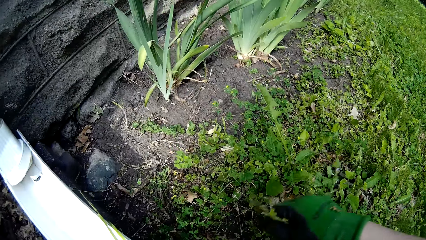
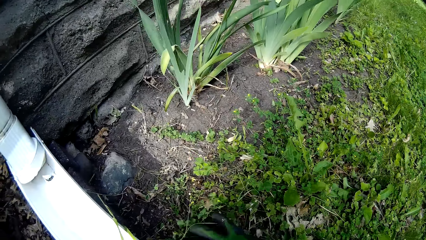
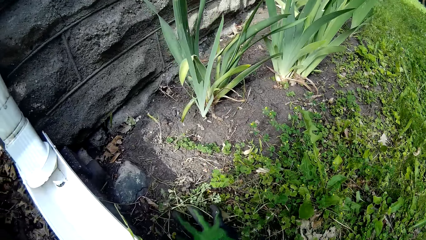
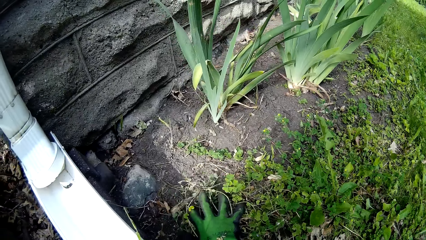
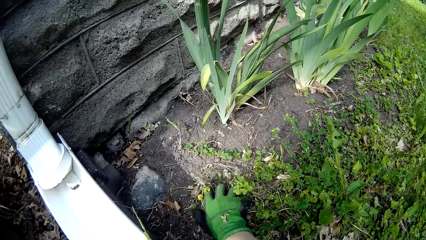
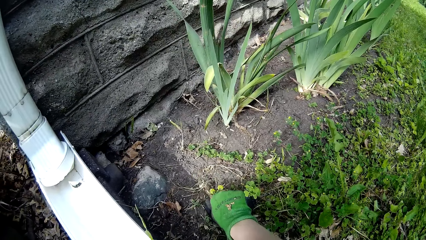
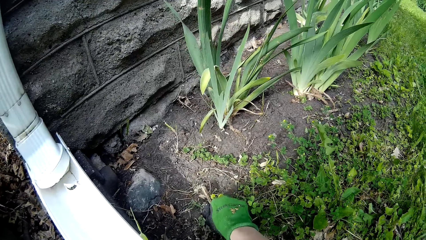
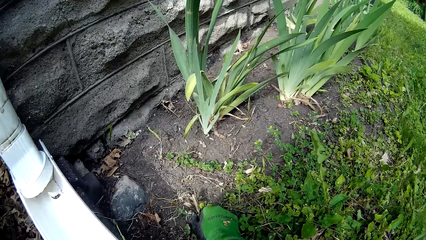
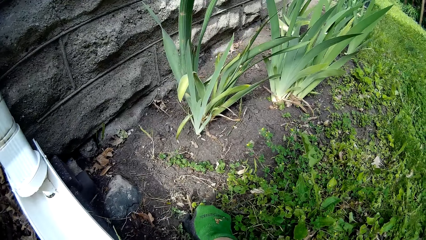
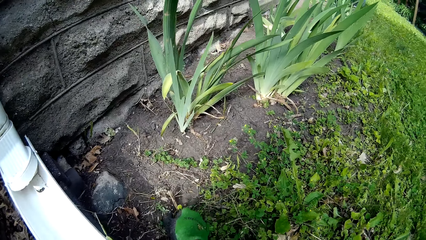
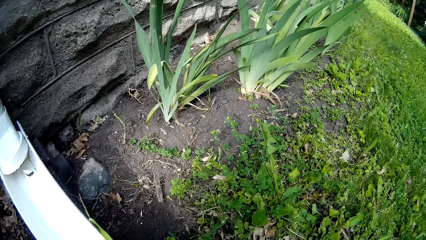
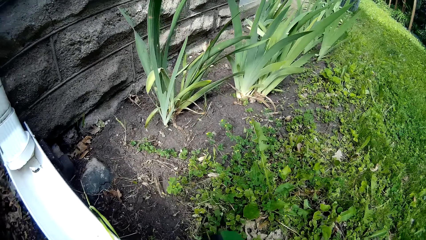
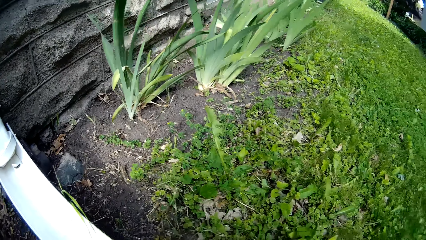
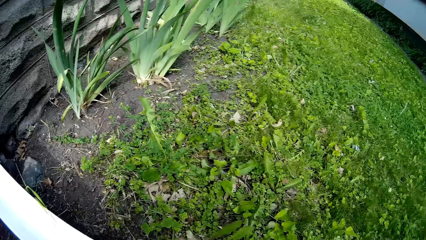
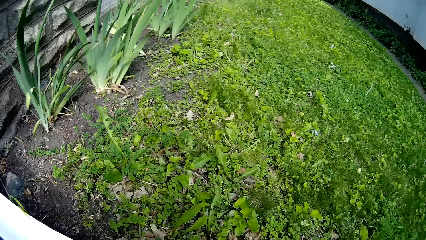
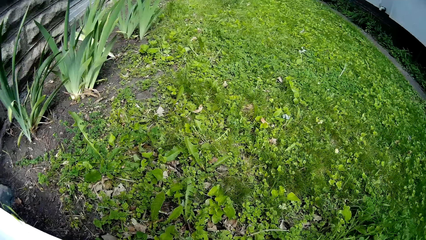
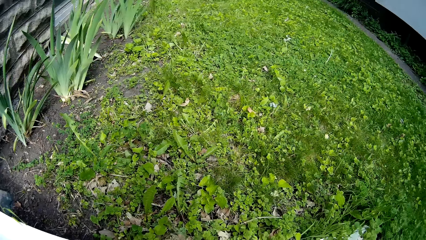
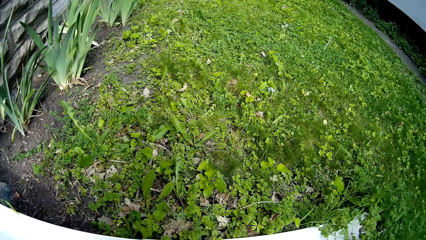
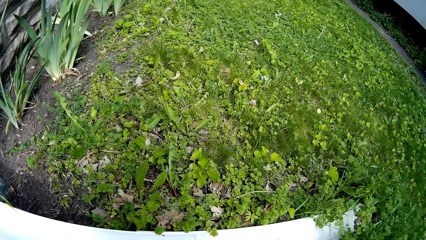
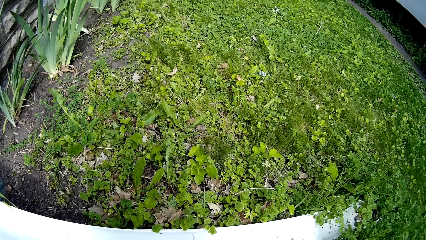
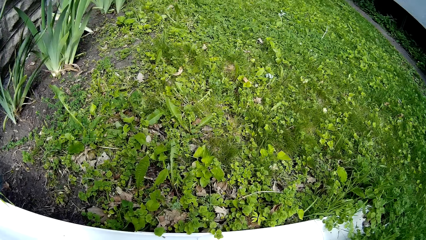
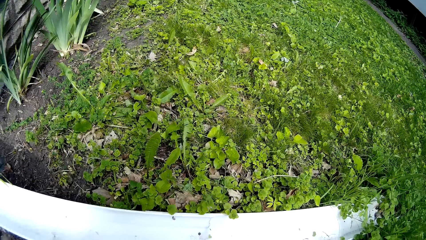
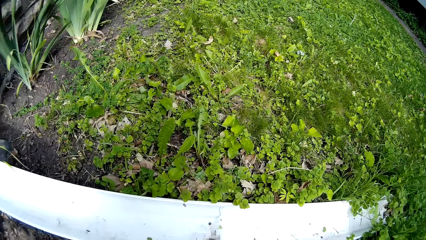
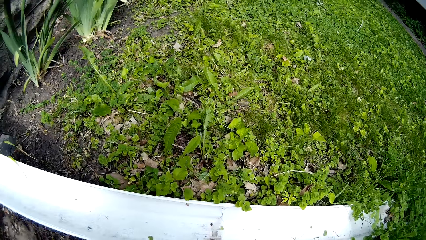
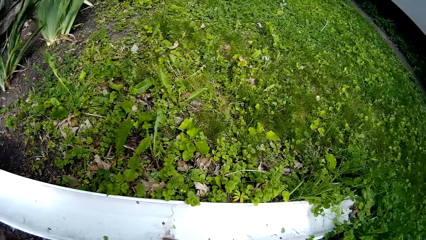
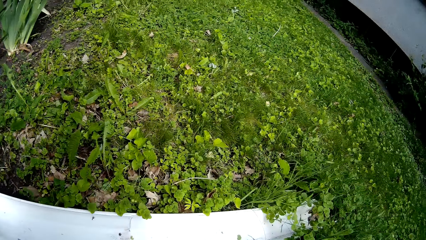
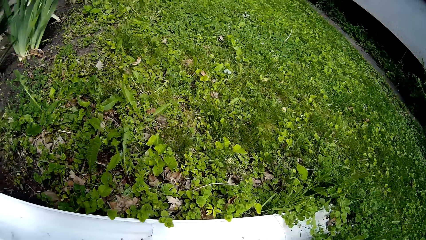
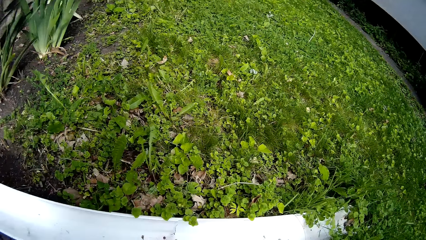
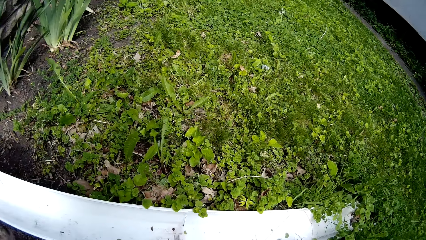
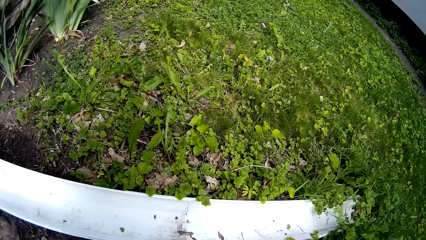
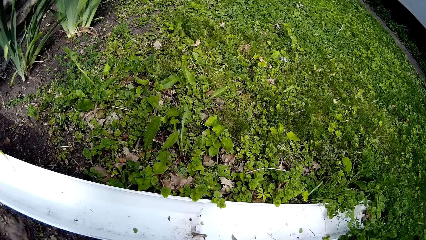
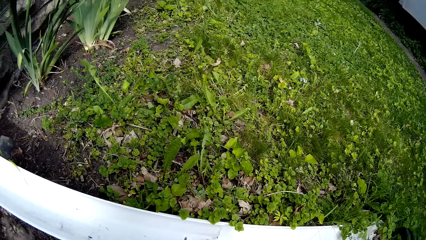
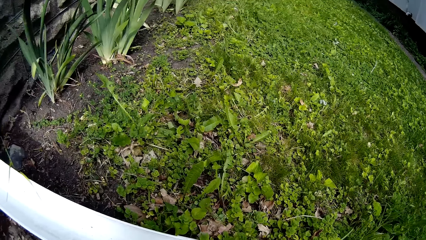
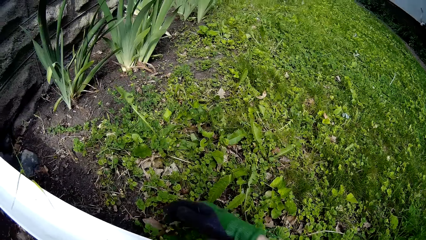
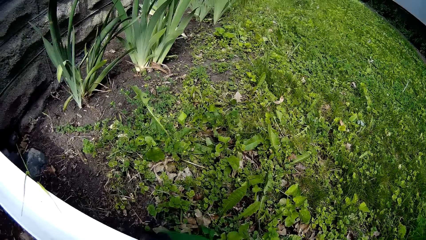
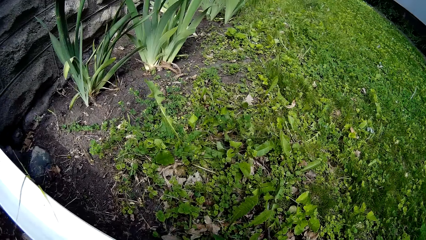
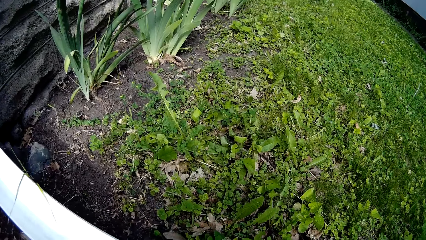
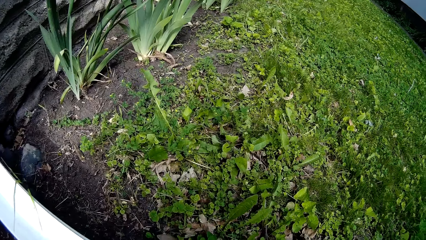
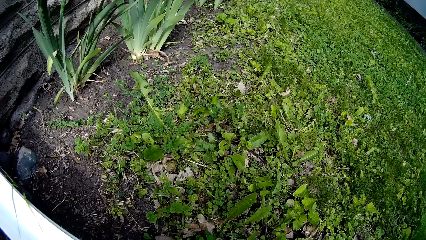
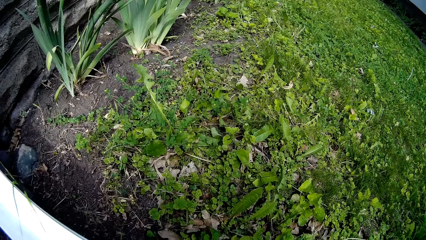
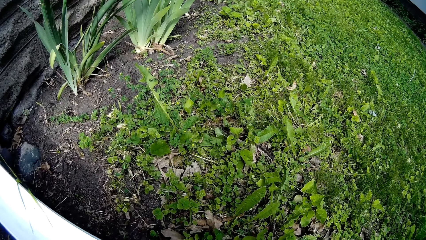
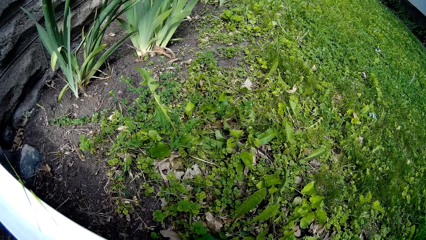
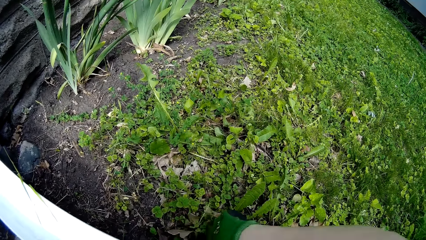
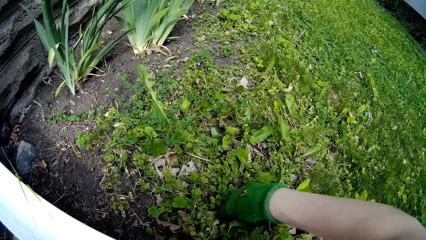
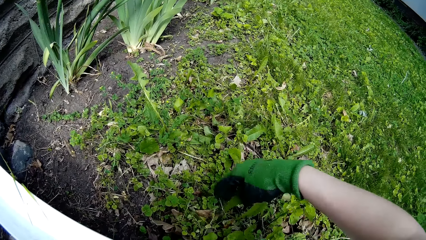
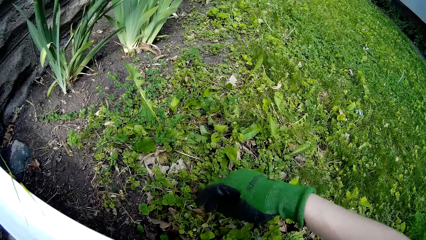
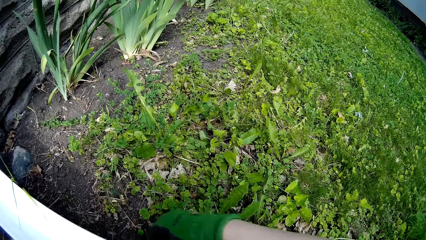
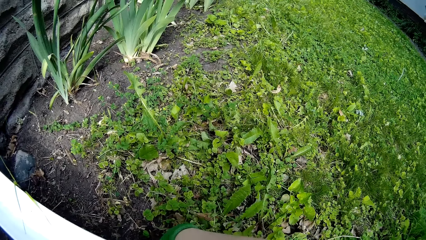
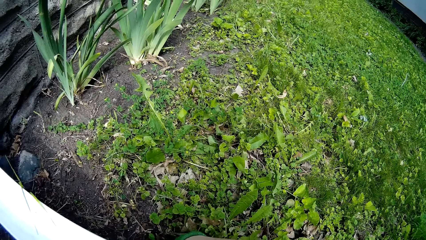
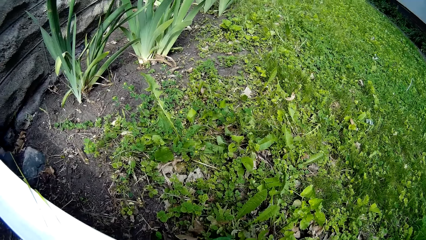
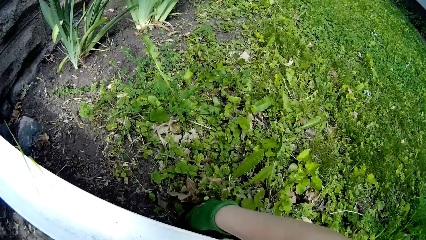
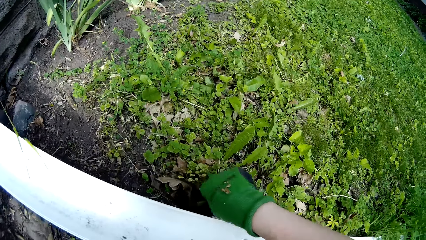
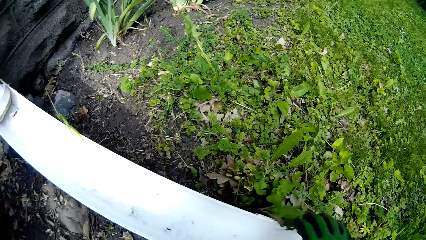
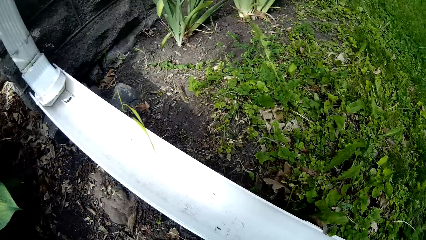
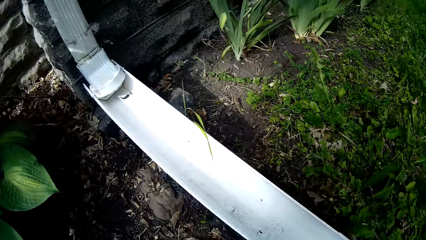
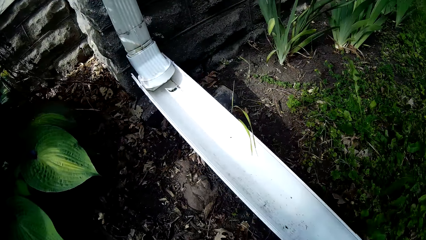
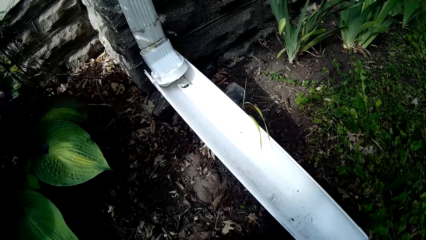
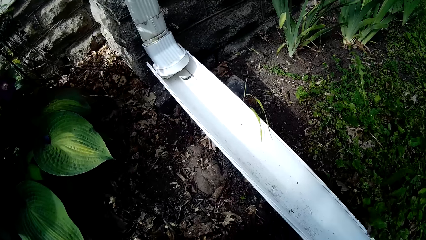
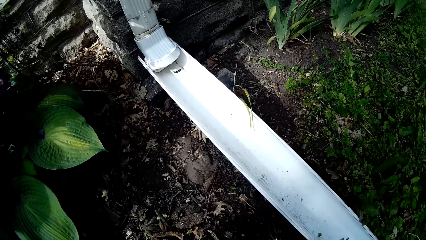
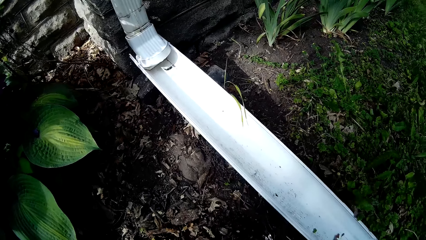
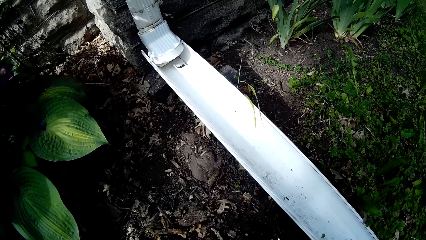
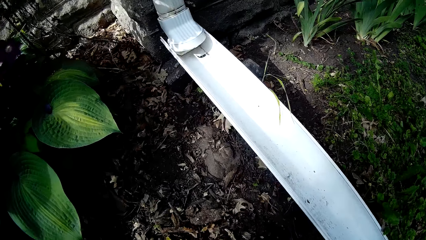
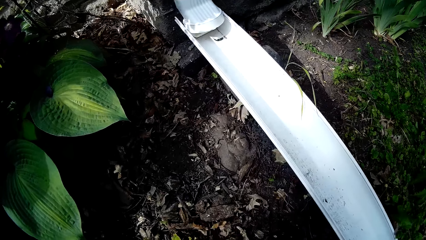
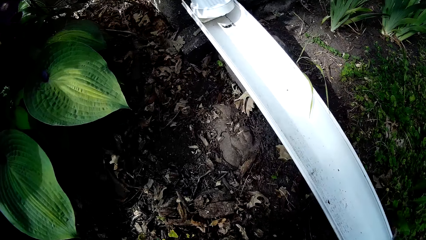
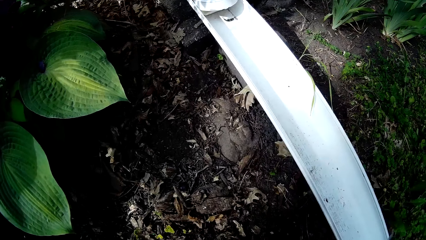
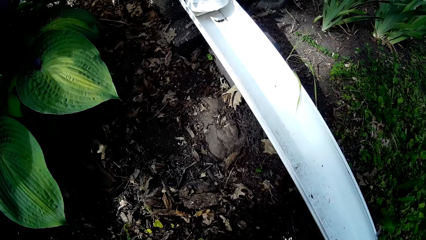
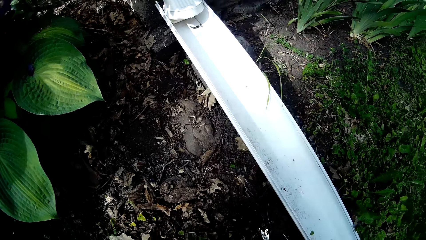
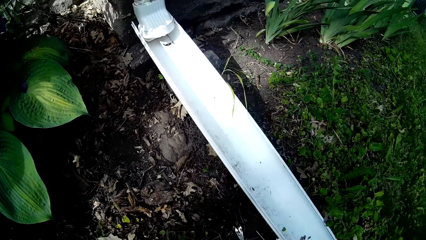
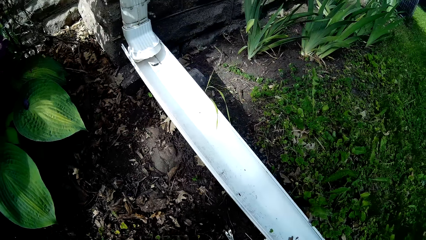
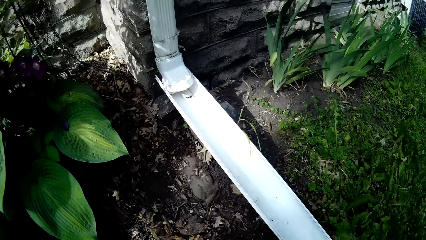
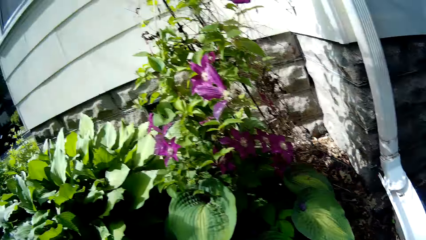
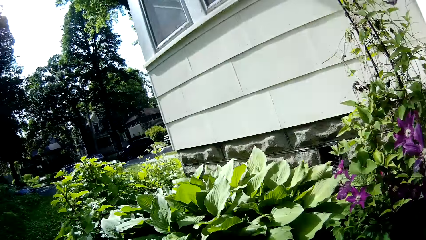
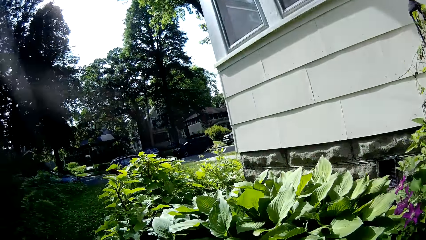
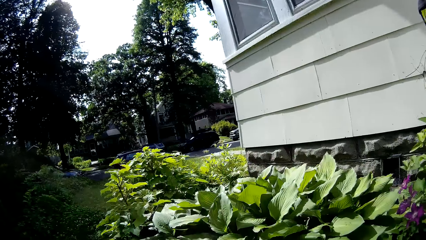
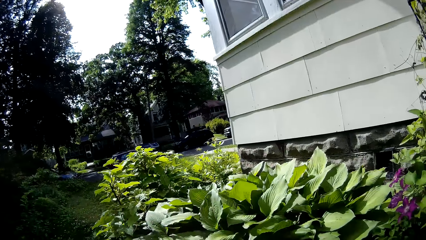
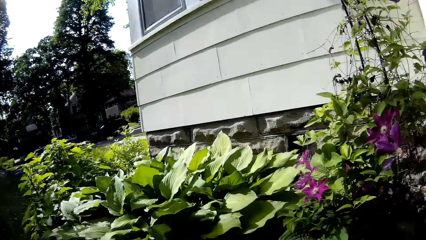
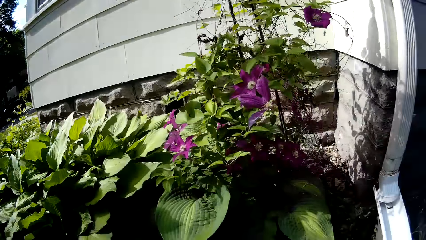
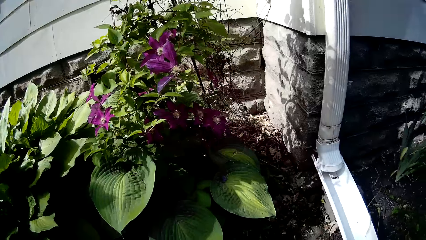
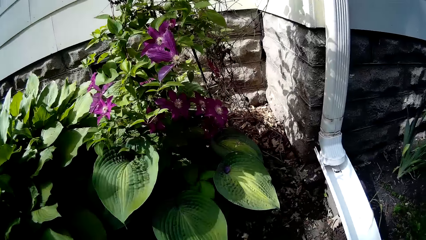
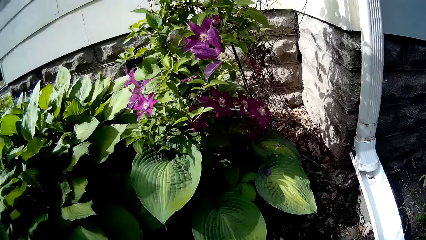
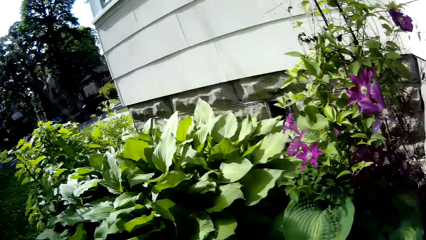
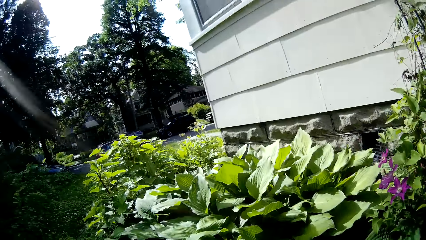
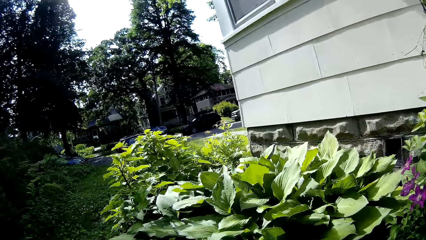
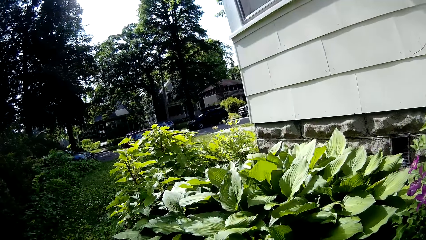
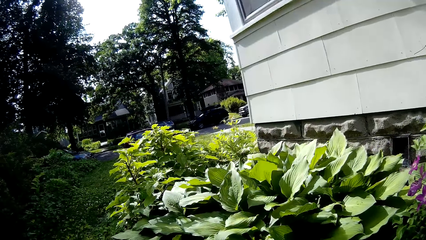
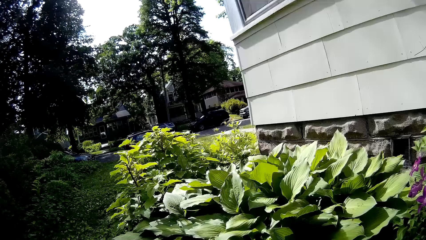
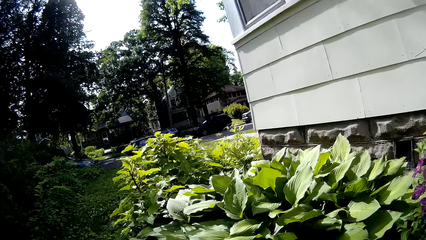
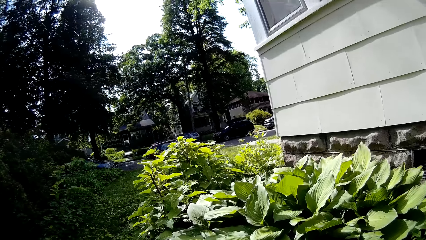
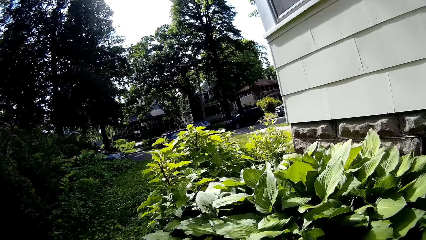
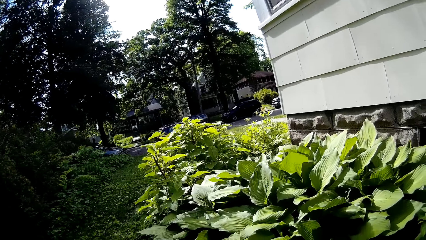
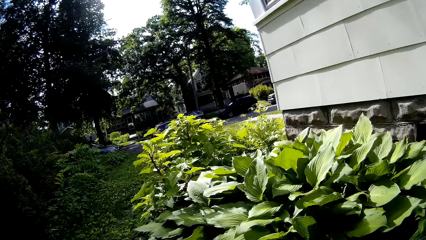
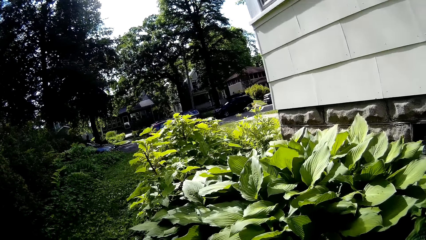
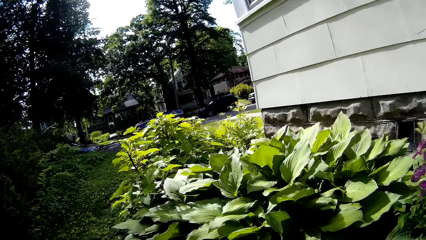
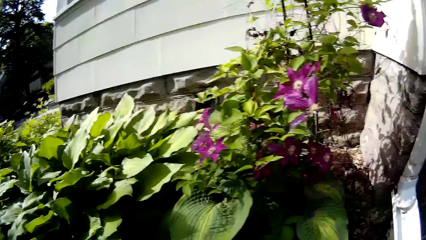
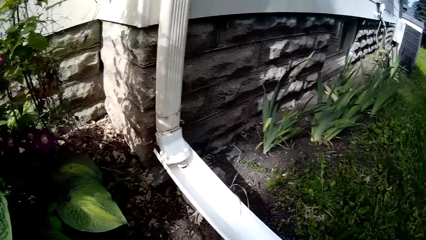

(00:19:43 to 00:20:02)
The camera wearer picks leaves from the ground. They pick the leaves from the ground again.
